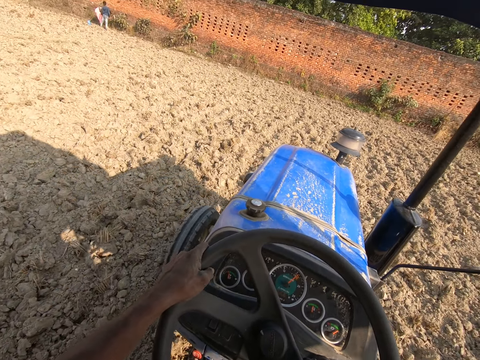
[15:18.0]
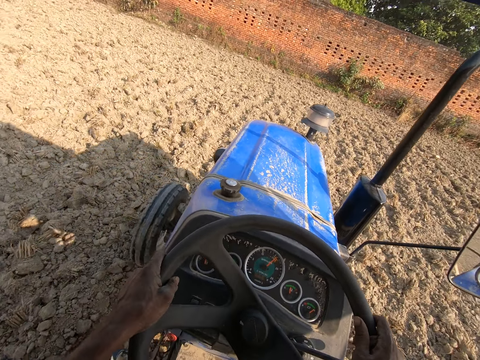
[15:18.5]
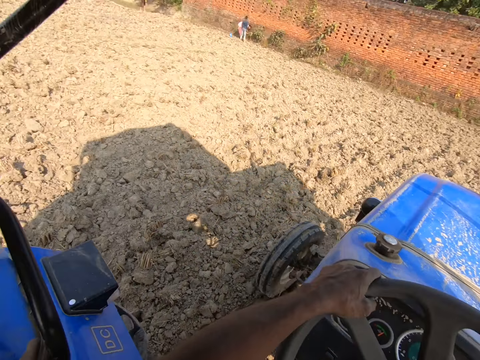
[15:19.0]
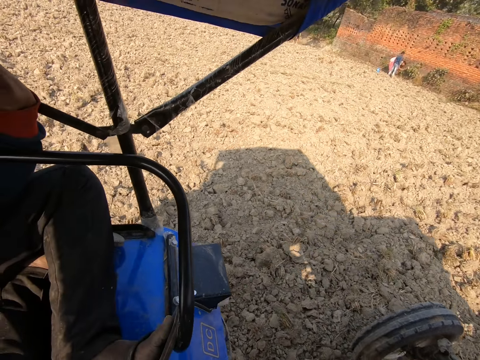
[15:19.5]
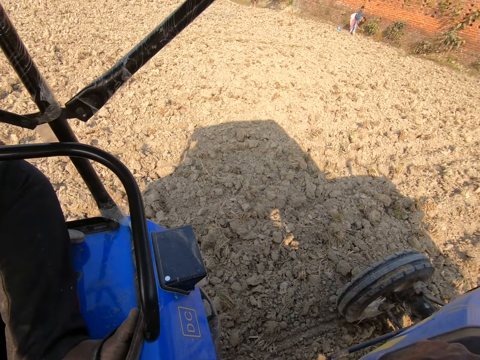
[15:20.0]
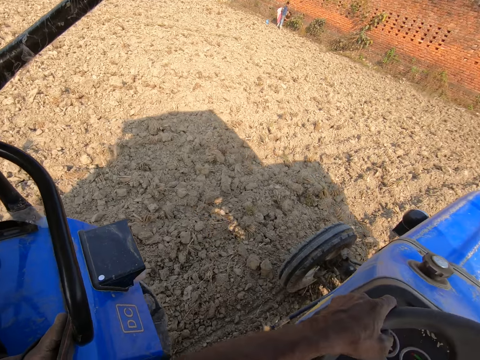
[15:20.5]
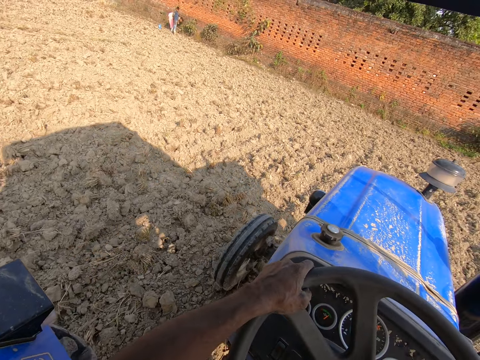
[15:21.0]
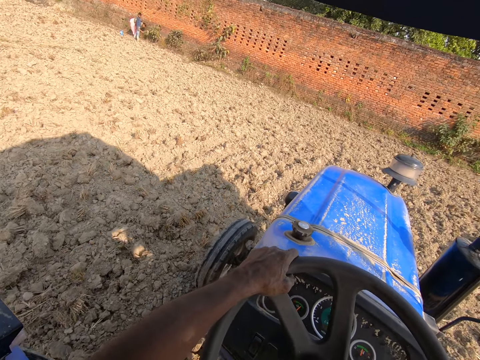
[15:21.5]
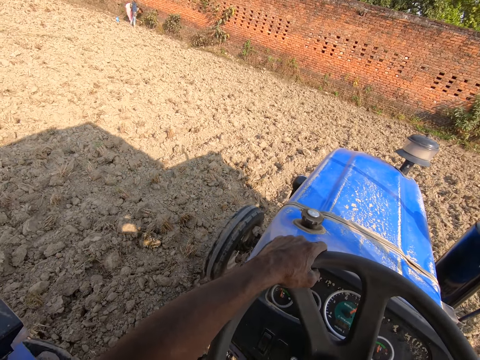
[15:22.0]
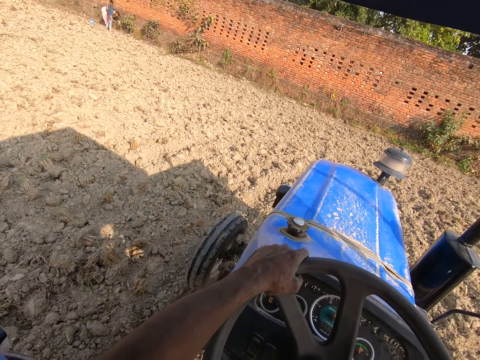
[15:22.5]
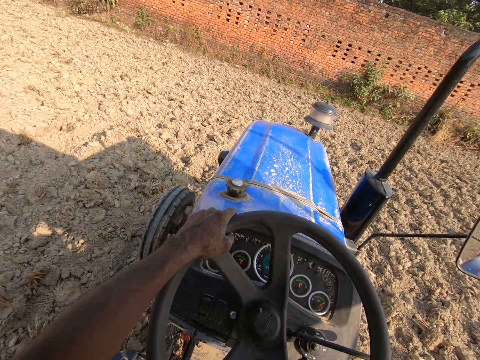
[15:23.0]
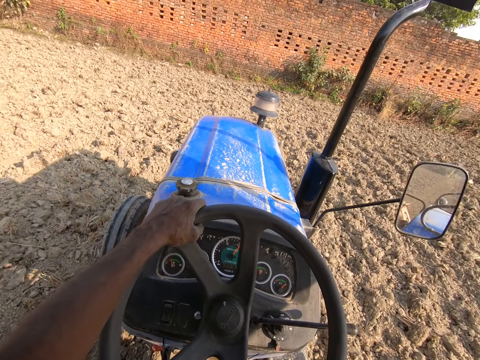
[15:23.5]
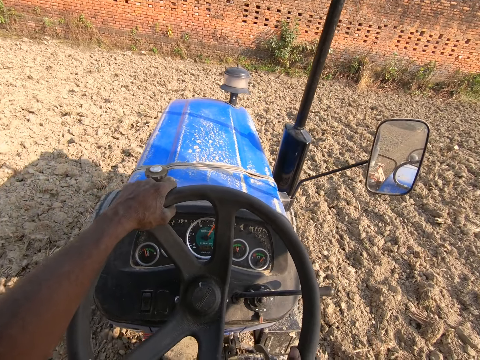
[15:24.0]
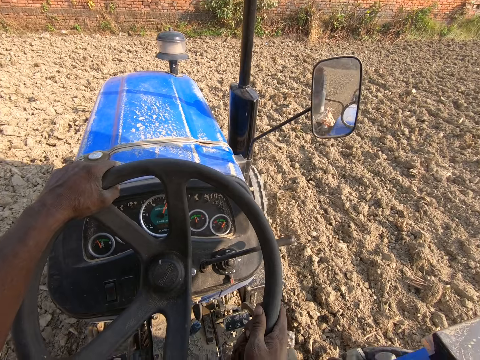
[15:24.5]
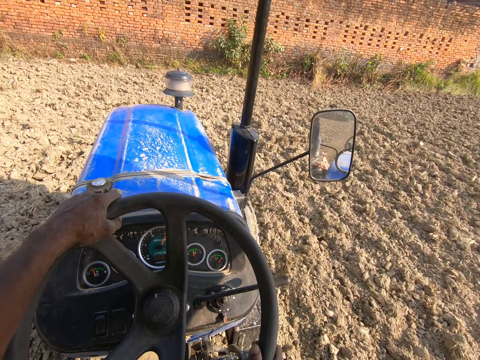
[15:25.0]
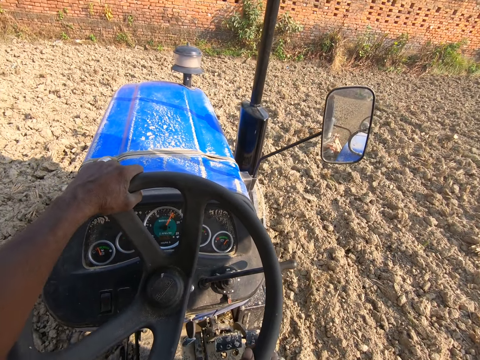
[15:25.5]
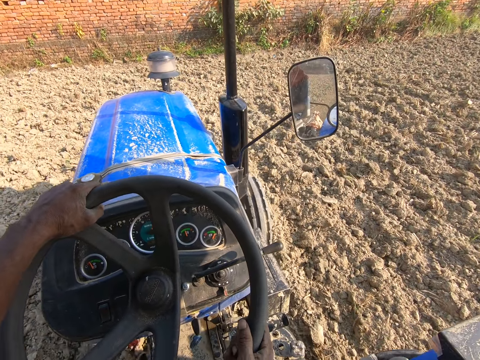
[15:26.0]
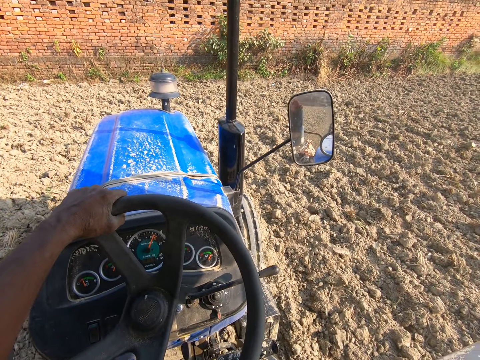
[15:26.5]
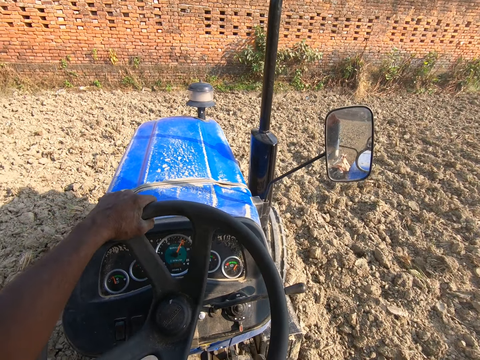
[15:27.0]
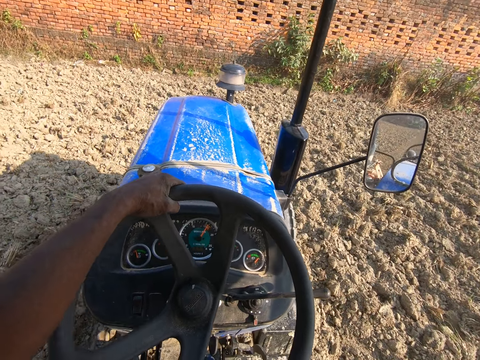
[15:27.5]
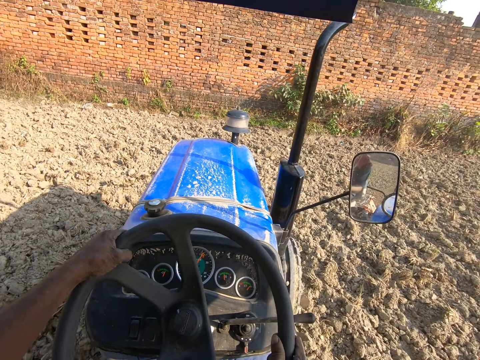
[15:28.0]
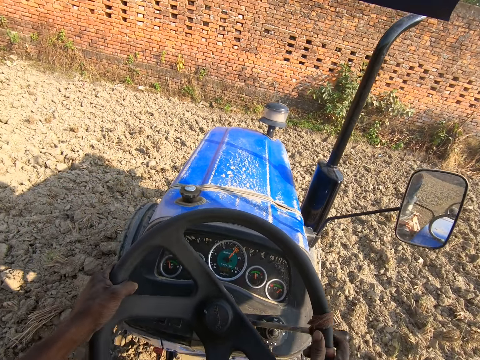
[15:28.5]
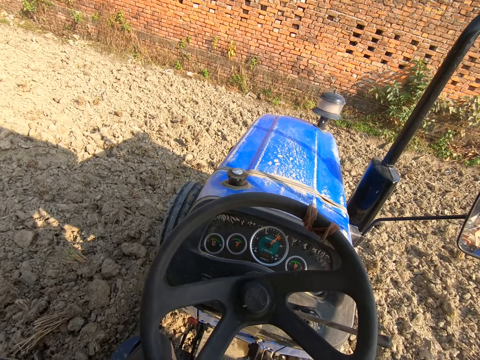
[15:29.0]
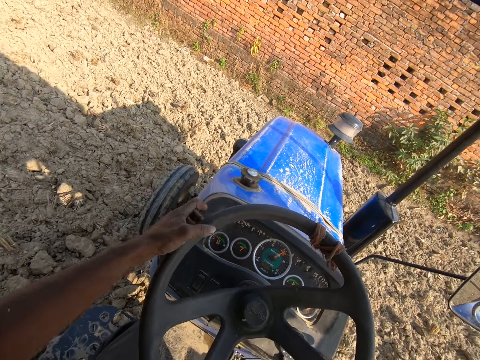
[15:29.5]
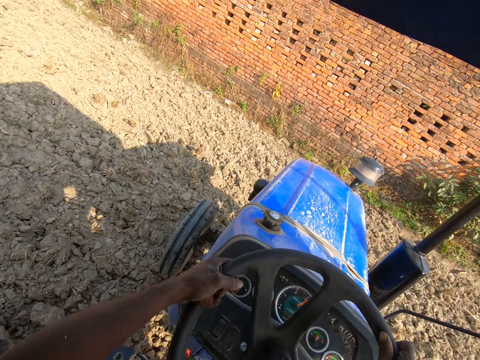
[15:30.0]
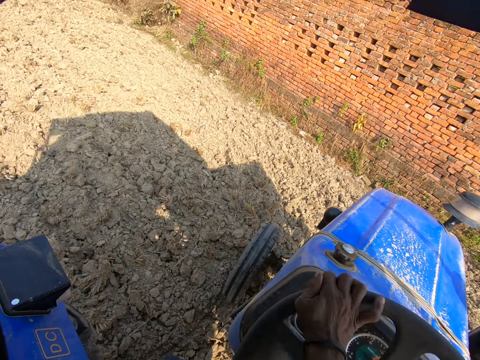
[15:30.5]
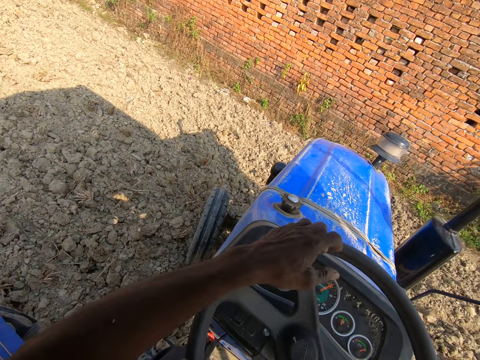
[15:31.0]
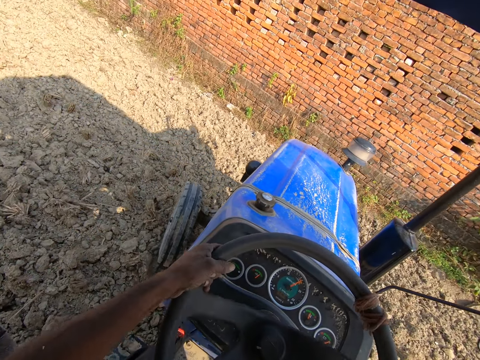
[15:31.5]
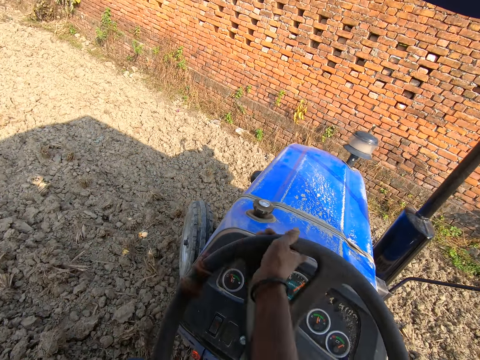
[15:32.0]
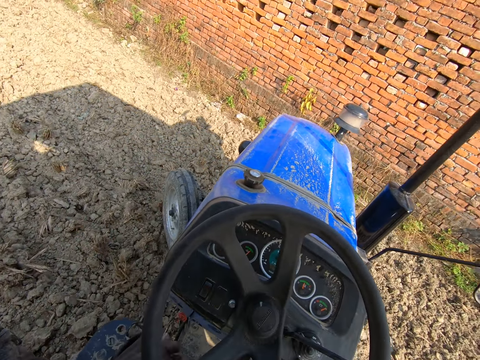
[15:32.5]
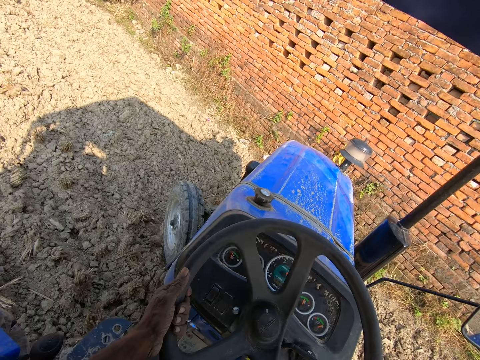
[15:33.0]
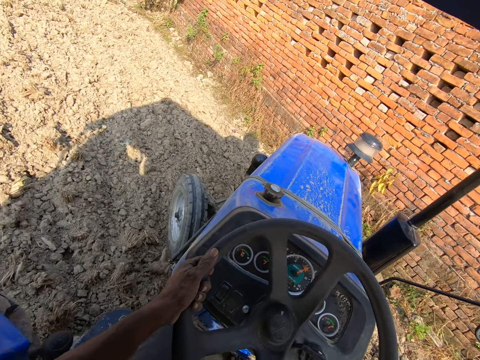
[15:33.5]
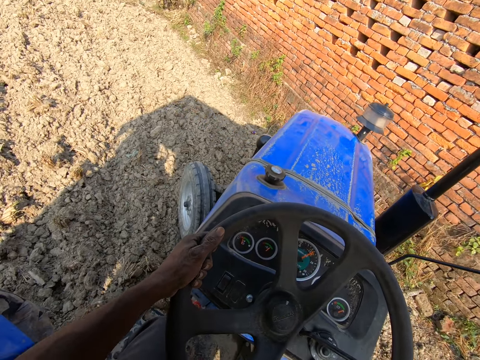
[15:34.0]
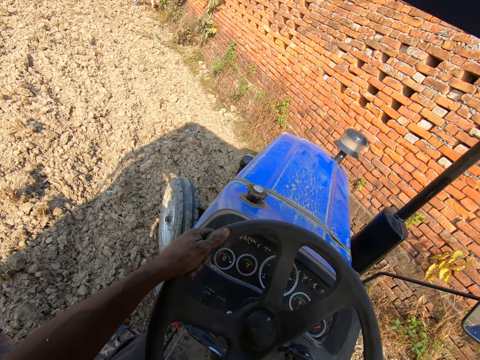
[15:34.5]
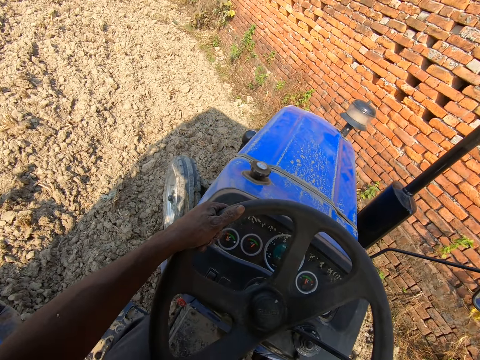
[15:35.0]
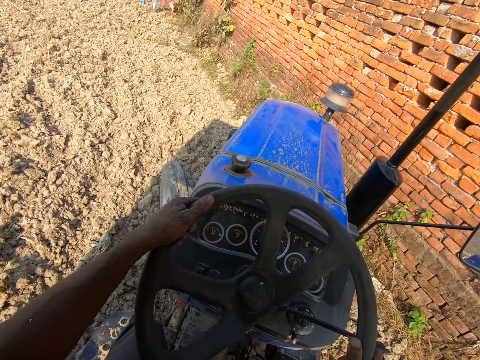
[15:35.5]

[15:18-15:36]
The camera wearer looks at the farm. They look at the front. They negotiate a corner. They turn the steering of the tractor with both hands.

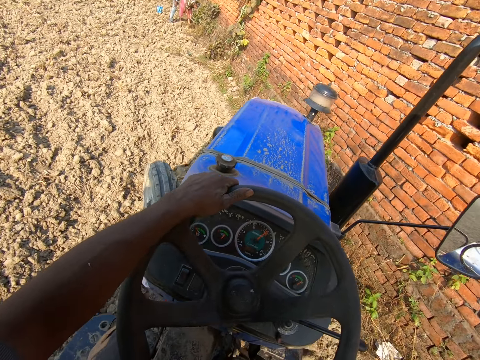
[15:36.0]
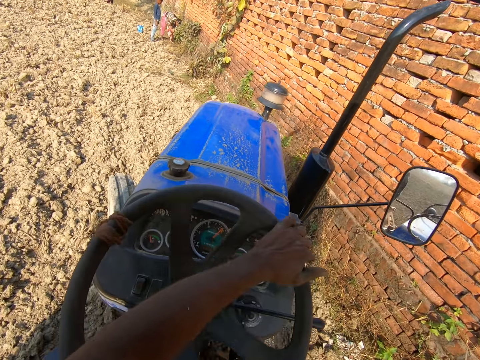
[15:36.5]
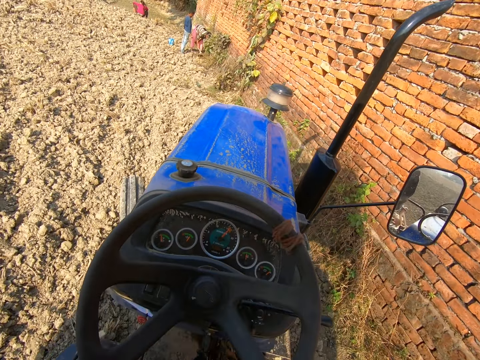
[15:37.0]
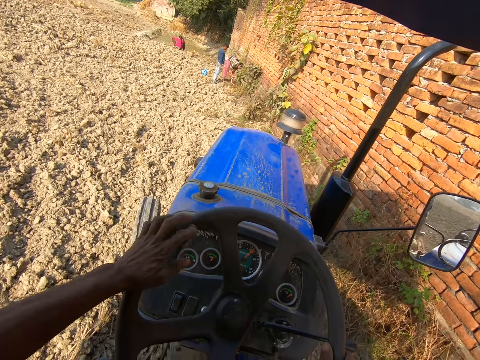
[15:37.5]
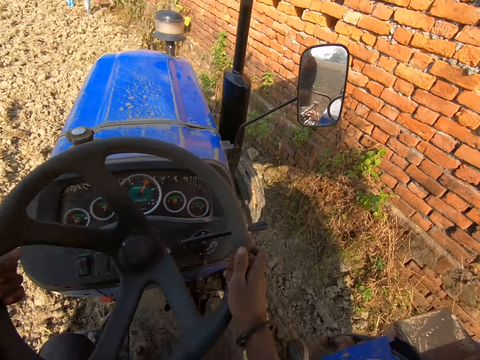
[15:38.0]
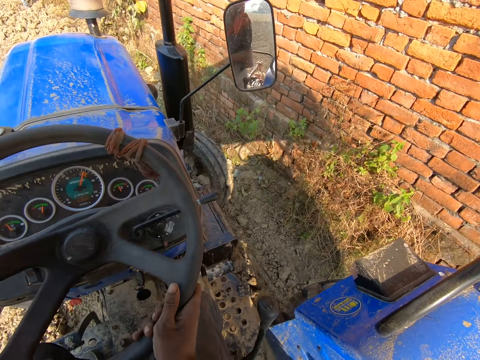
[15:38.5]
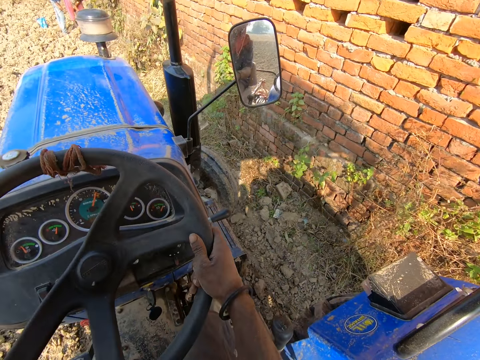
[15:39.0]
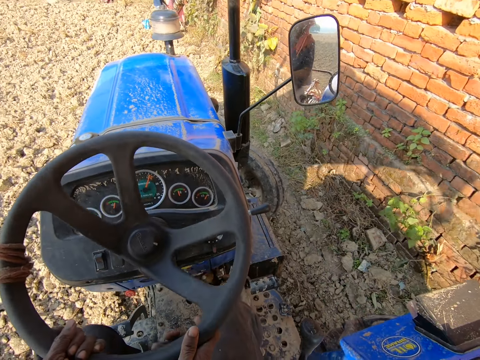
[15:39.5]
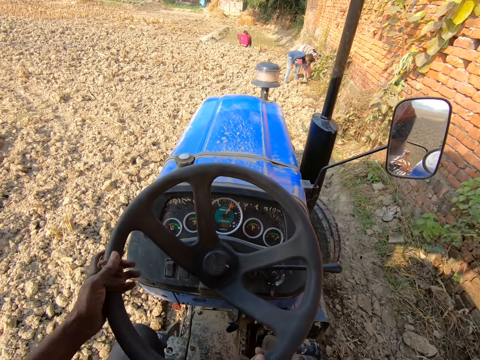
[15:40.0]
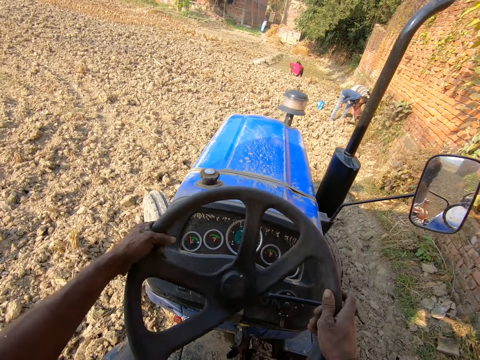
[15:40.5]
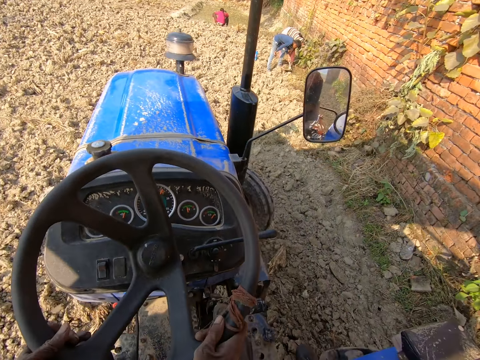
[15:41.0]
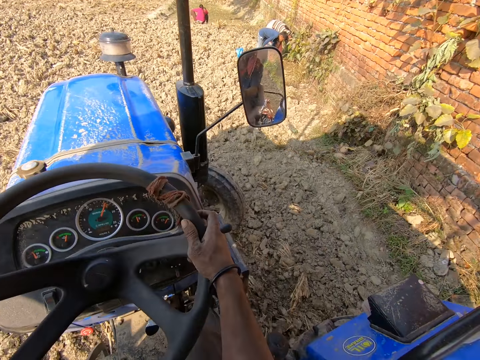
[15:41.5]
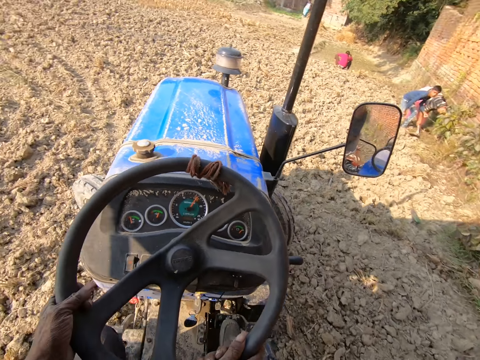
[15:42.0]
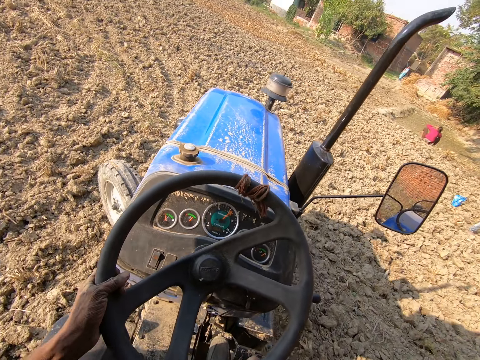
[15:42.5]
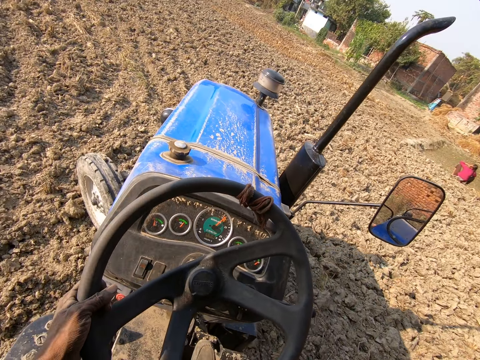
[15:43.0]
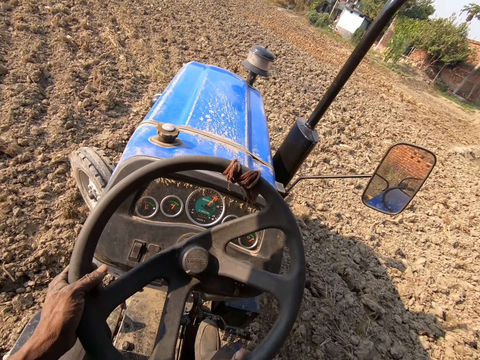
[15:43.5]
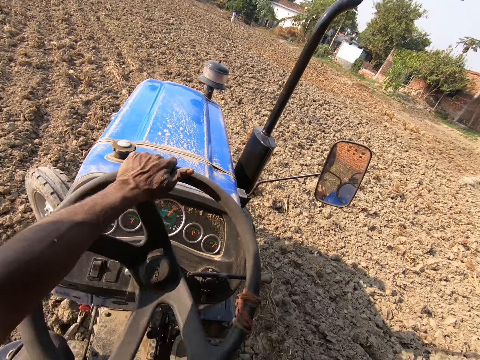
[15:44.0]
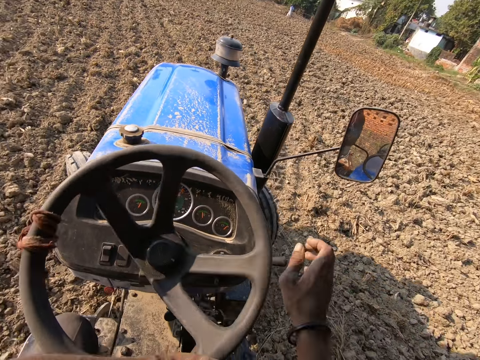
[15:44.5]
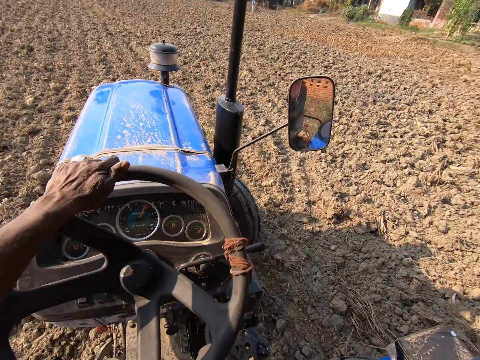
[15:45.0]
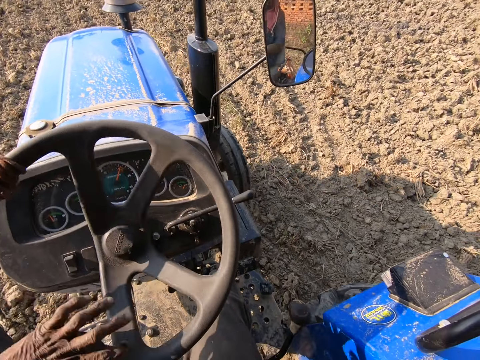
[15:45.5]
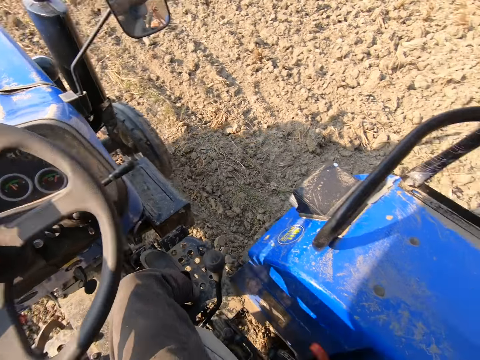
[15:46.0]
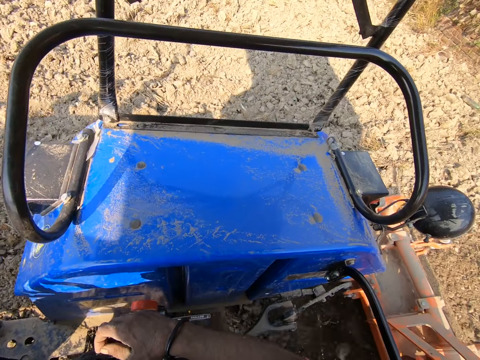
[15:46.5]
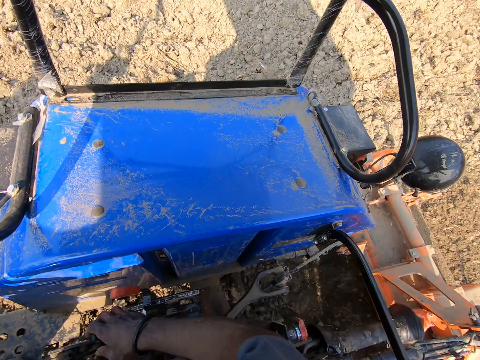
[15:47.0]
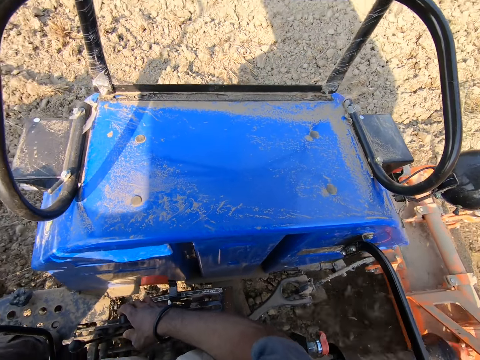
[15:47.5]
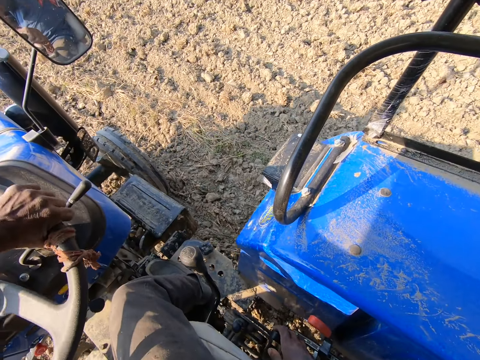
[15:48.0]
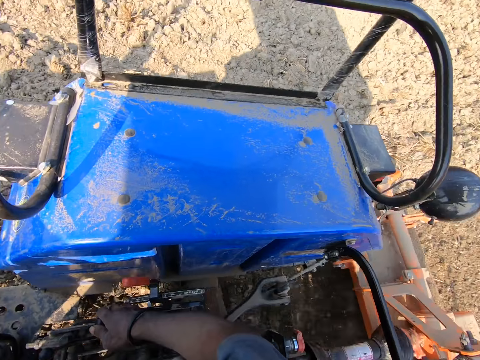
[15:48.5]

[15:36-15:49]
The camera wearer controls the tractor. They negotiate a corner. They control the tractor. They look at the tractor.
